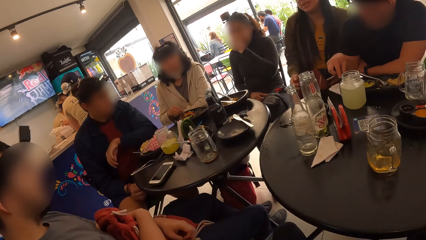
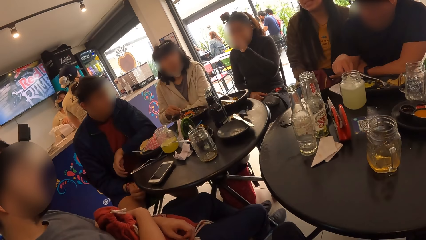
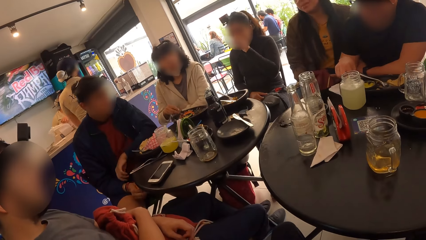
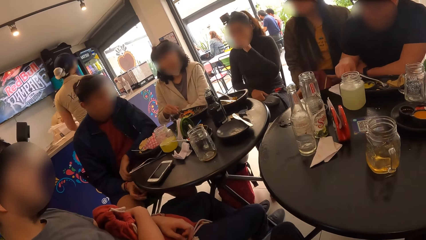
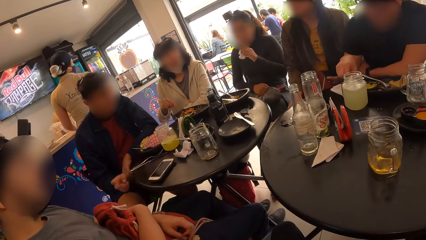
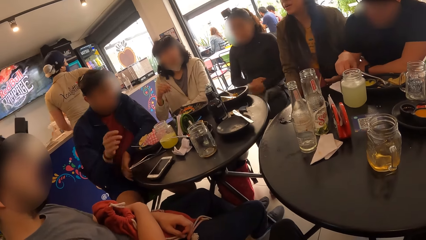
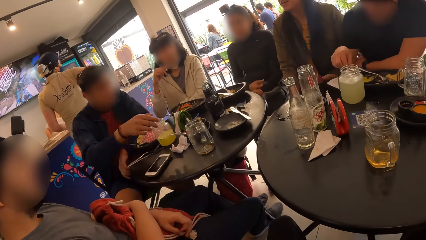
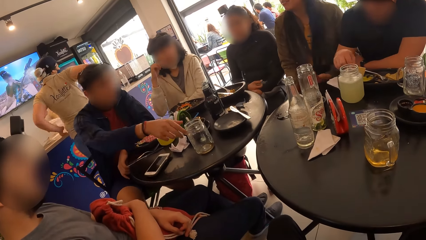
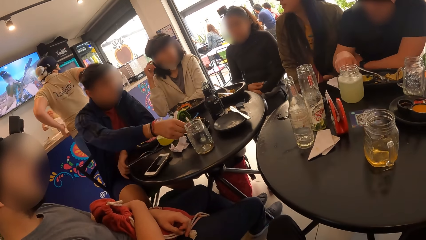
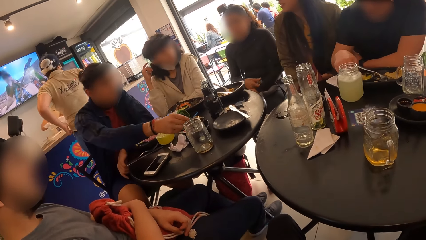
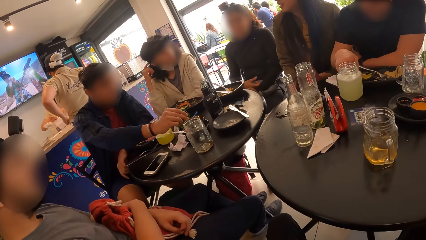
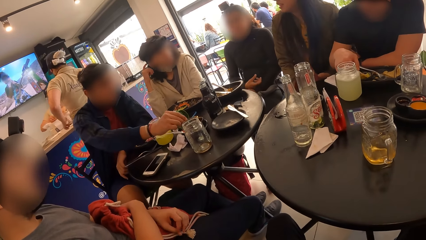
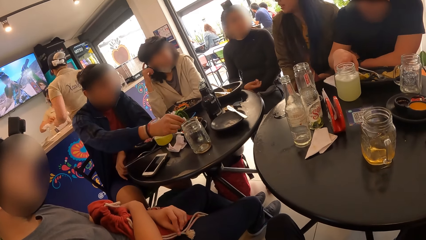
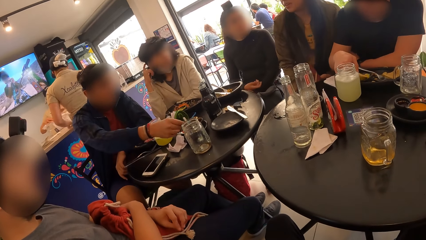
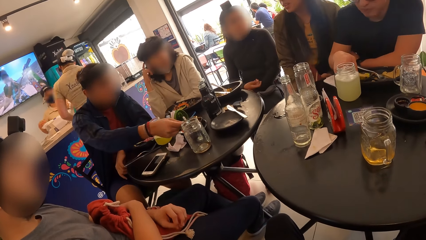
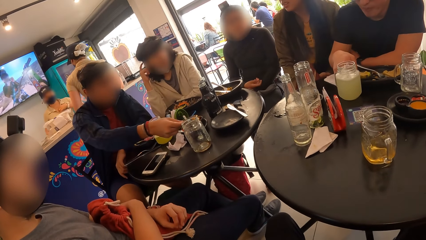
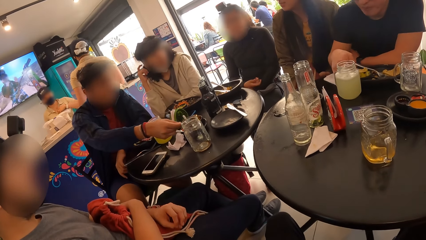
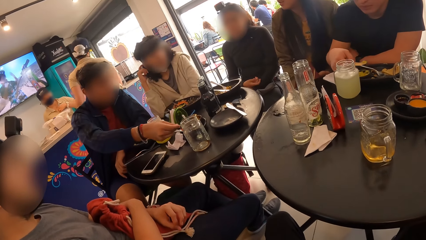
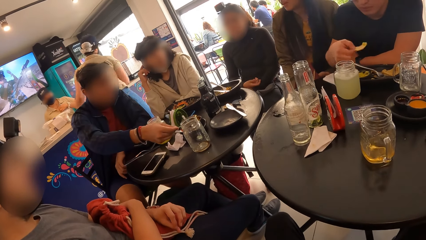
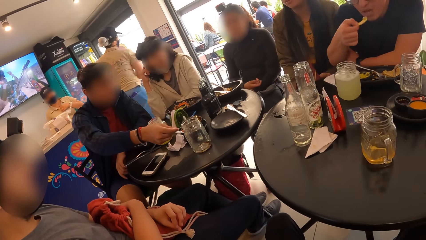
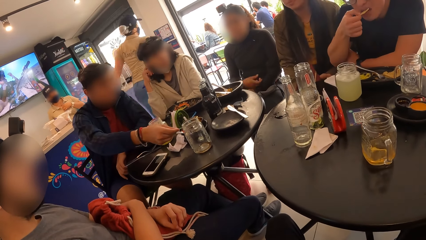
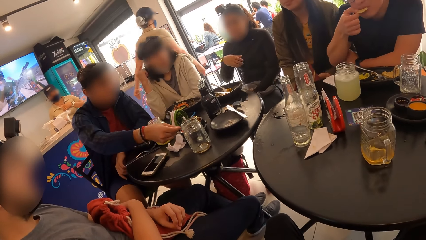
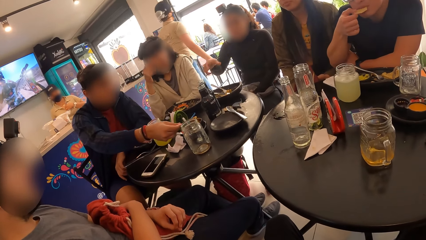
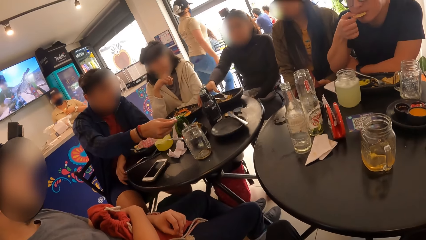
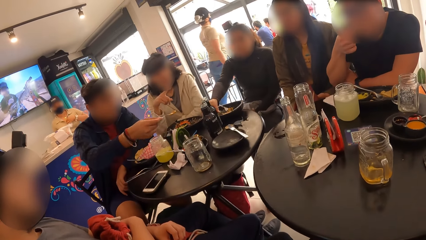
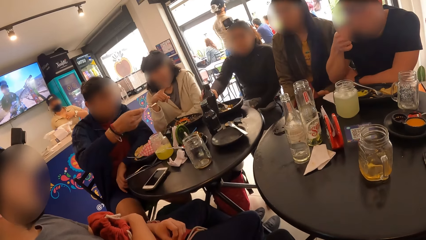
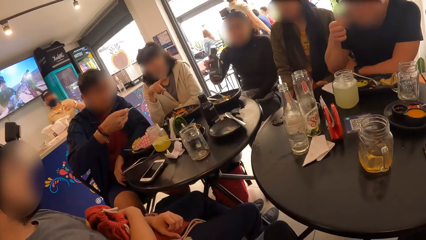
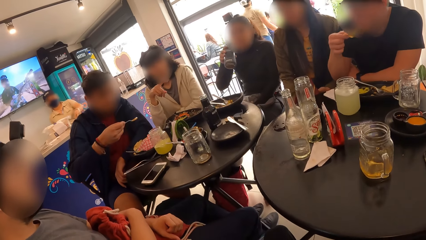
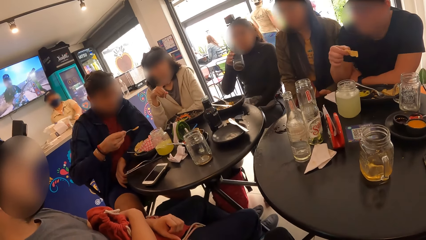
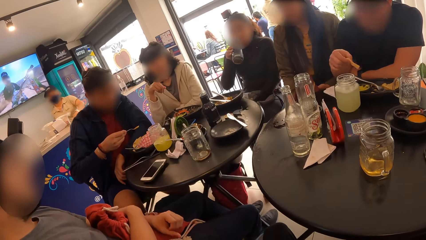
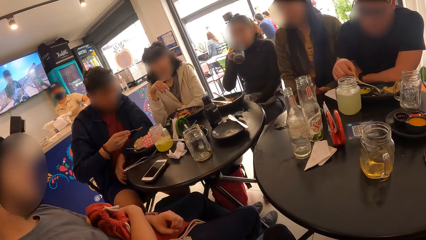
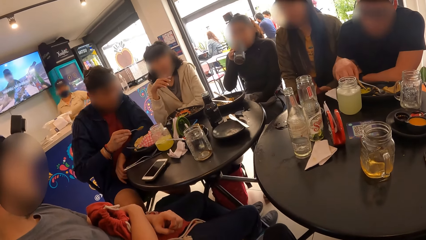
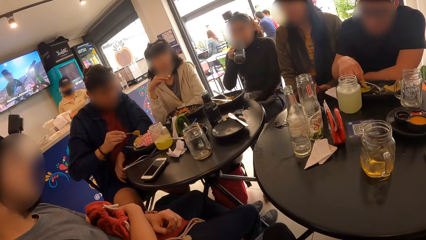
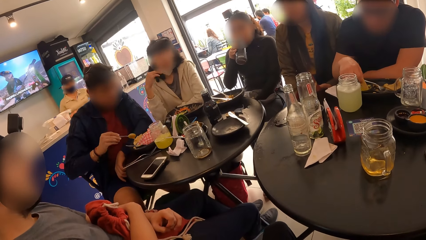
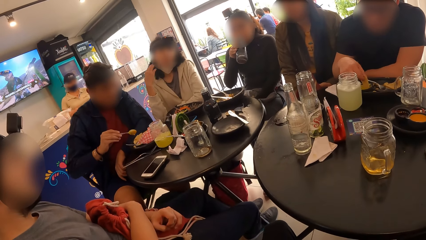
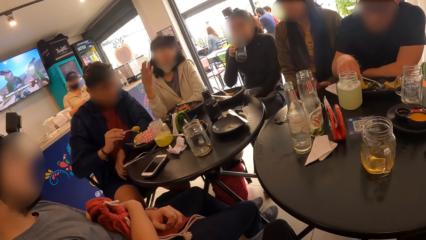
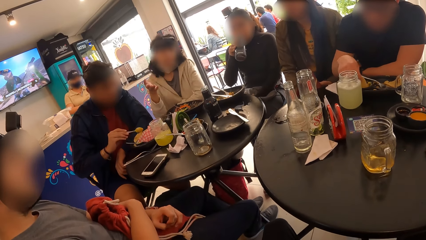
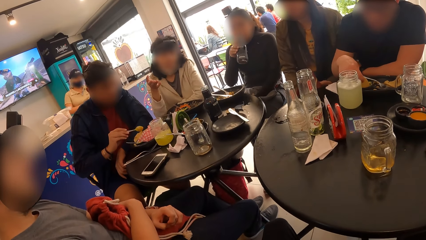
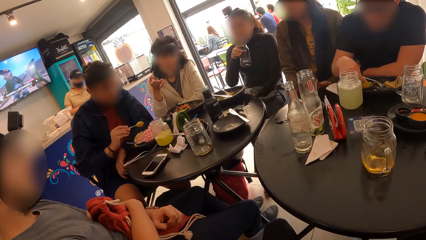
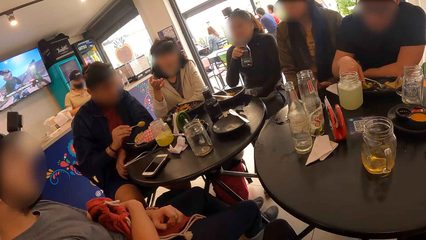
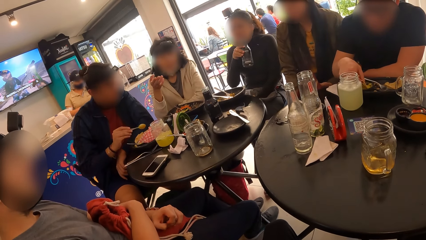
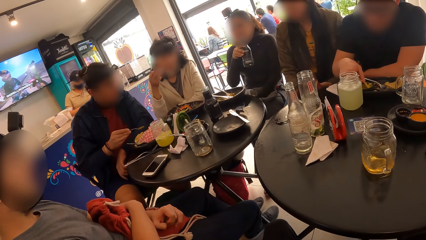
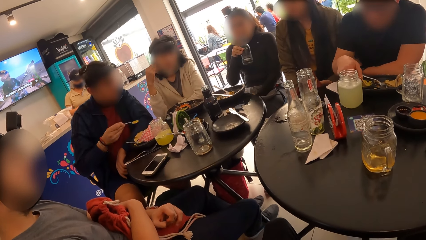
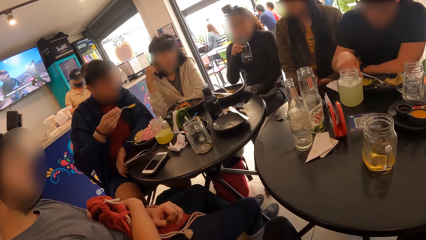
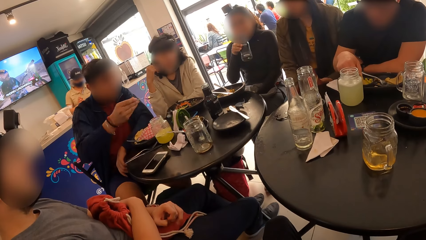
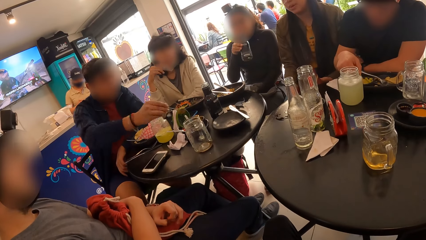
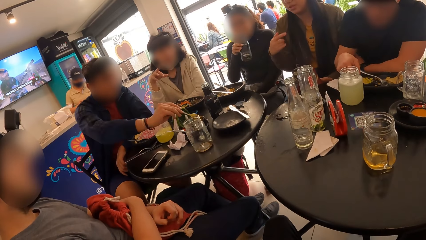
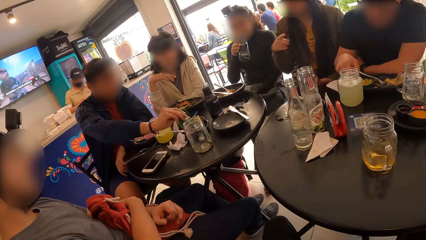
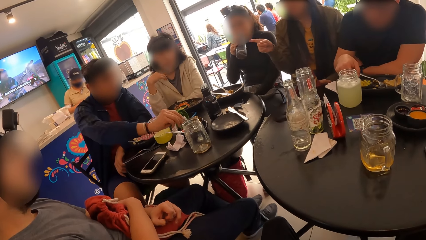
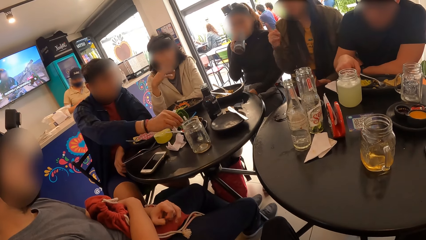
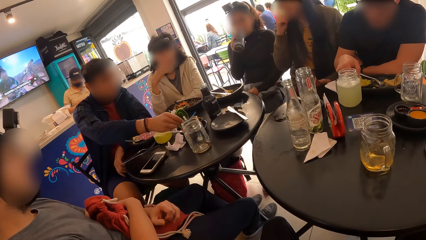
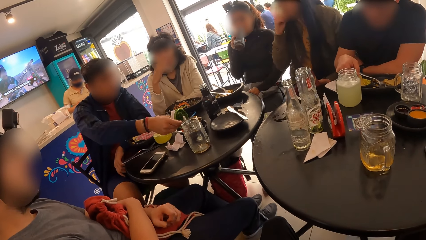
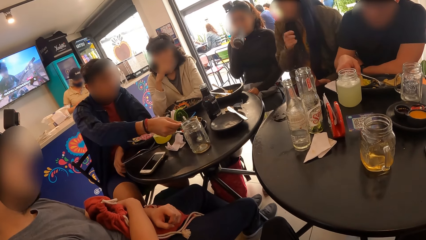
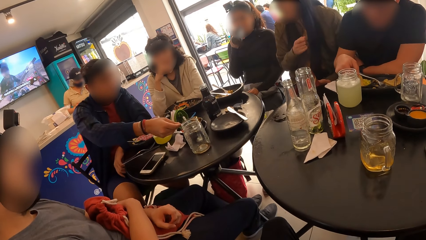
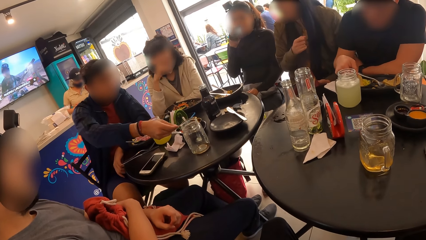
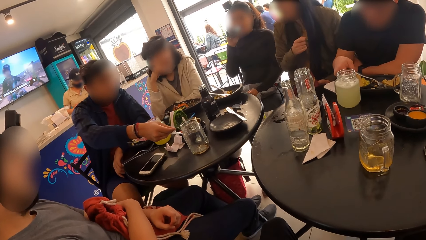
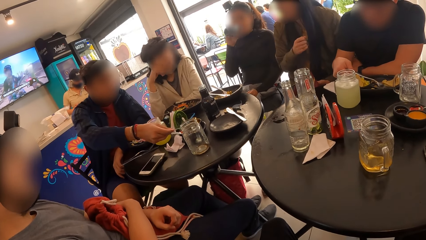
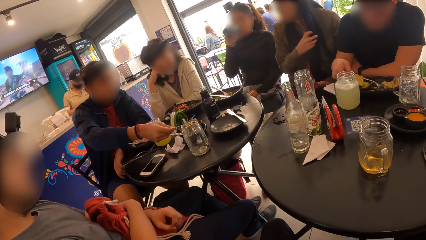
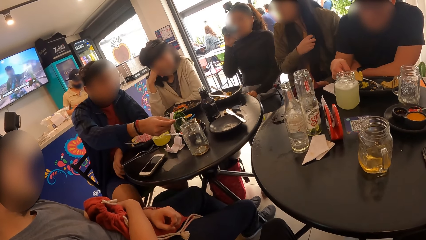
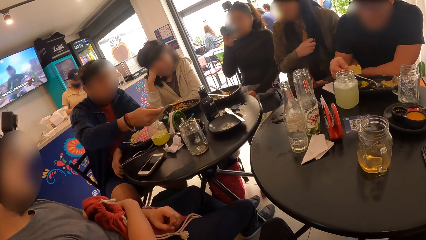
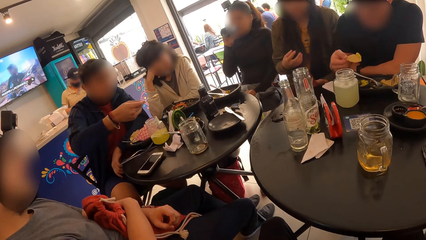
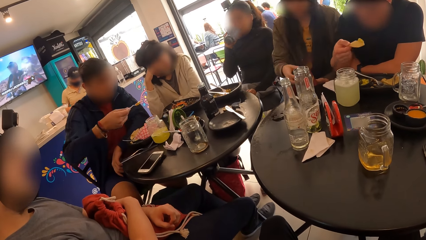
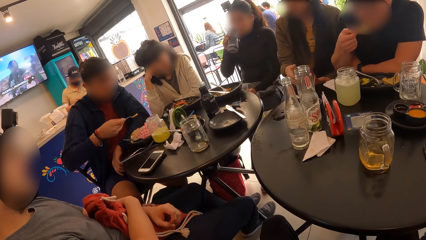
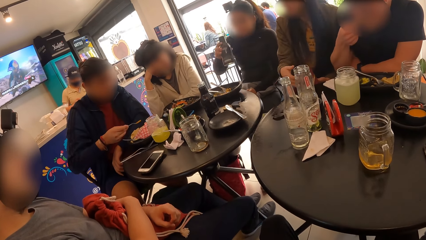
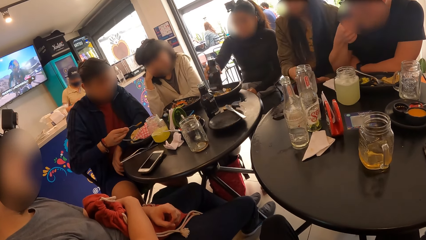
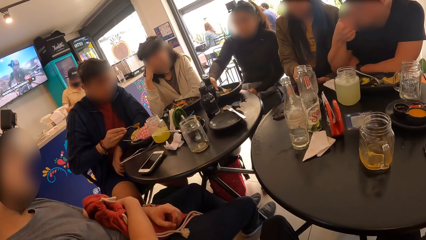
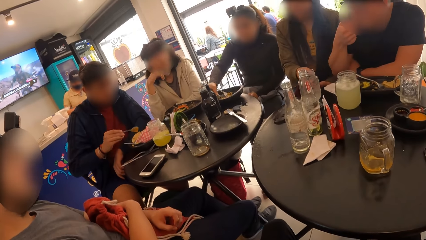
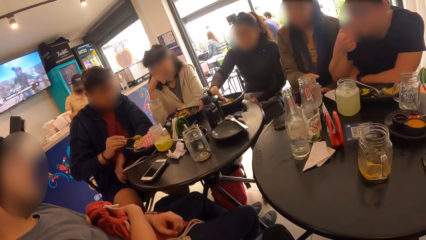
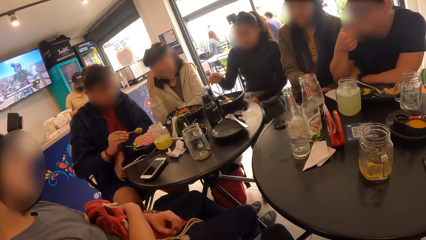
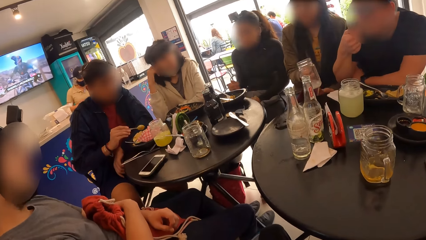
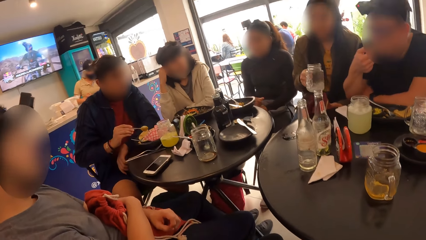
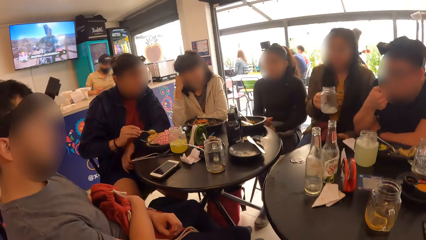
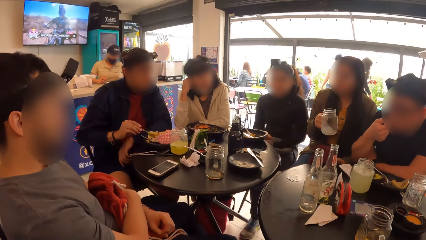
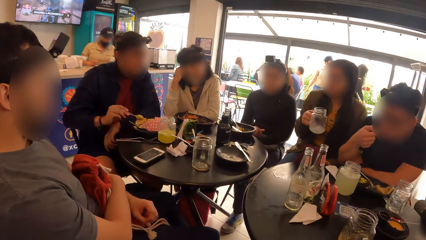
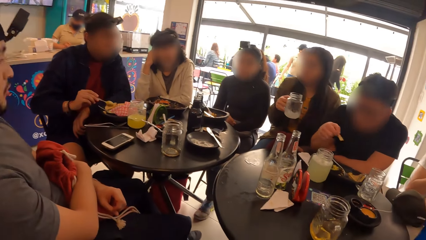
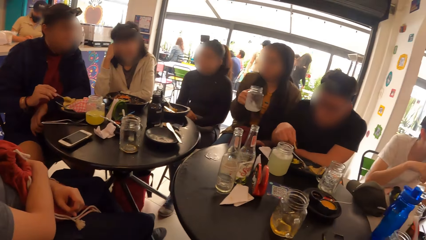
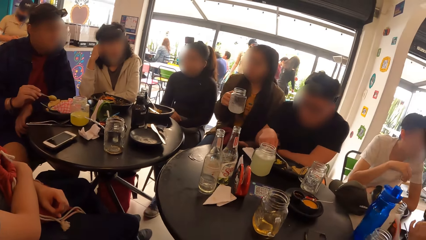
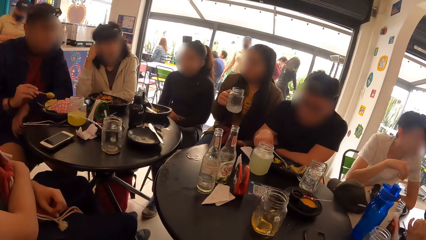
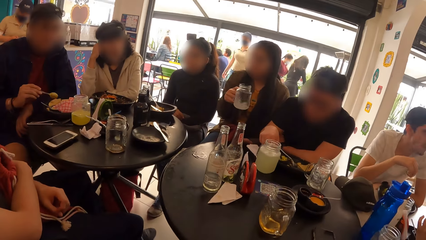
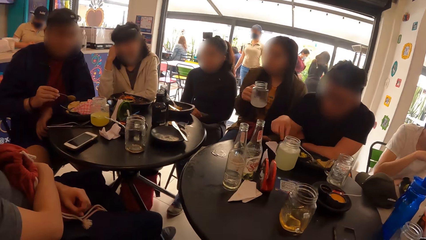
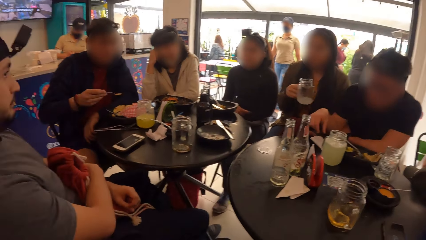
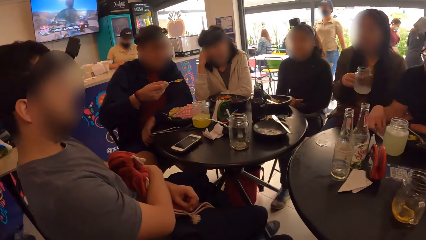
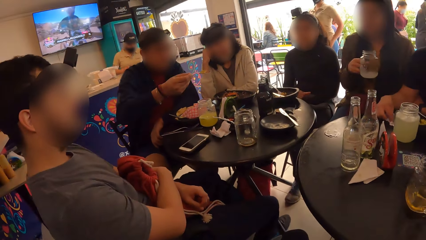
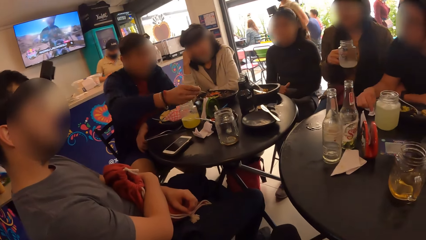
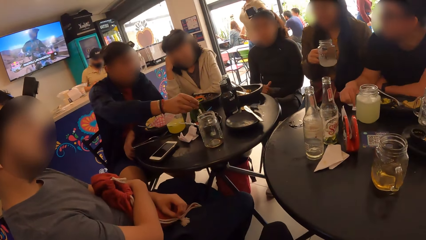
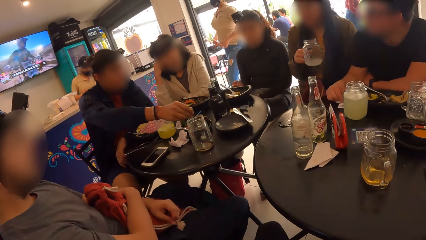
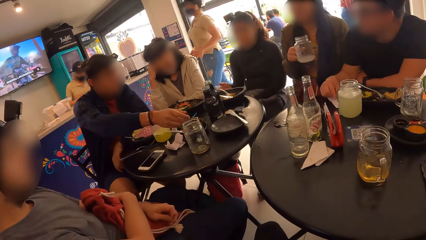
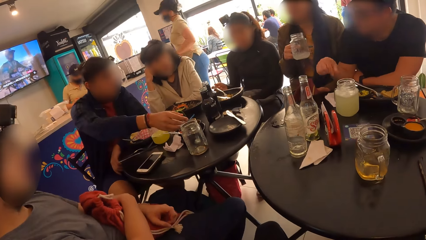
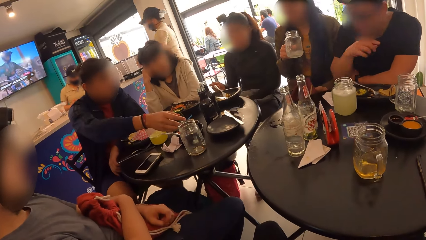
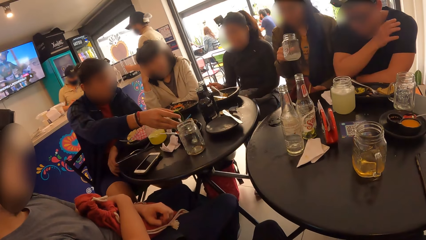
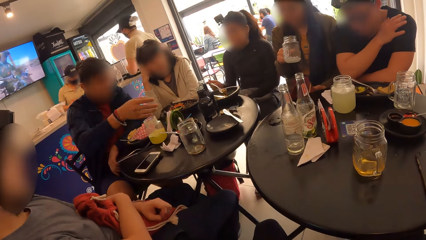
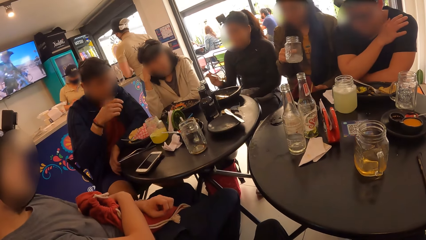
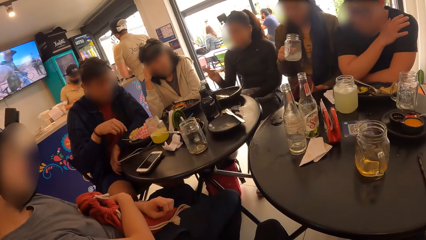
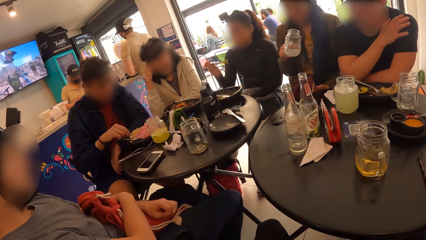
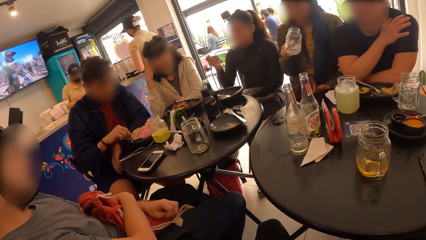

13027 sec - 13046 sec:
A man picks up a spoon from a plate on the table with his right hand and scoops sauce from the plate with his right hand. A woman picks up a water bottle from the table with her right hand and drinks from the water bottle in her right hand. The man adds sauce to the chips in his plate with the spoon in his right hand. He scoops sauce from the plate with his right hand. He adds sauce to the chips in his plate with the spoon in his right hand. The woman places the water bottle on the table with her right hand. Another woman picks up a glass cup from the table with her right hand and shakes the glass cup with her right hand. Another man cleans his right hand on a serviette paper on the table. The first man places the spoon in the plate with his right hand.
